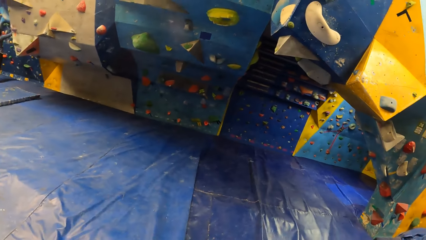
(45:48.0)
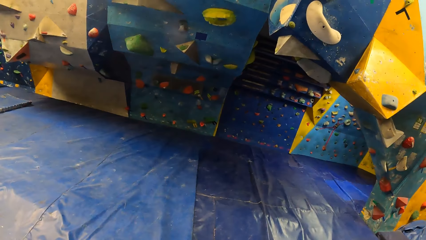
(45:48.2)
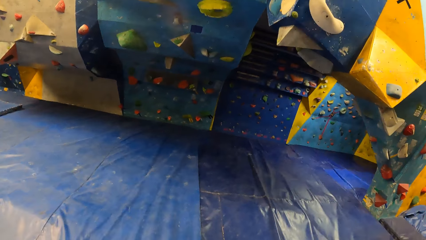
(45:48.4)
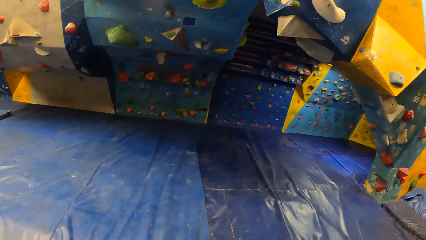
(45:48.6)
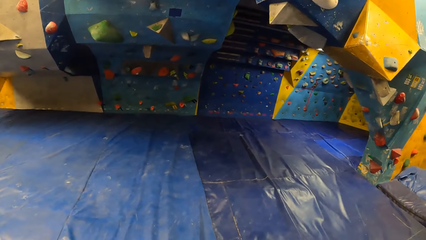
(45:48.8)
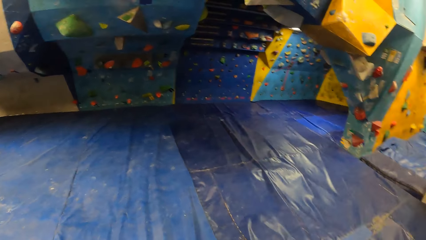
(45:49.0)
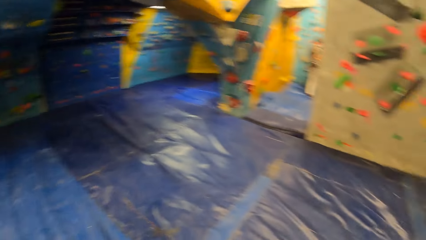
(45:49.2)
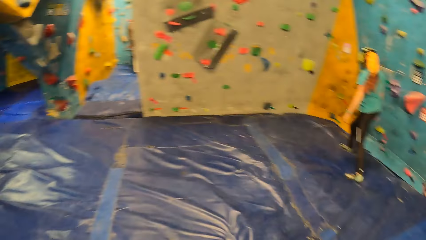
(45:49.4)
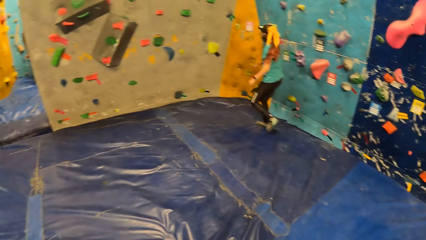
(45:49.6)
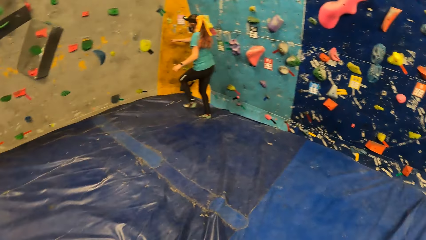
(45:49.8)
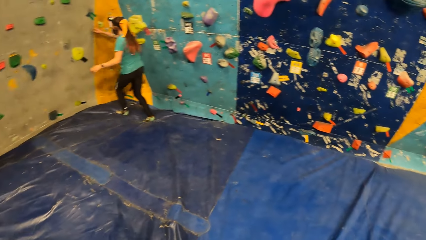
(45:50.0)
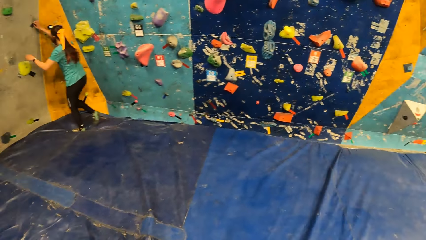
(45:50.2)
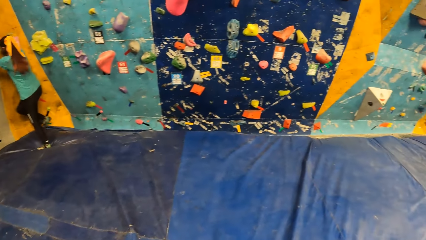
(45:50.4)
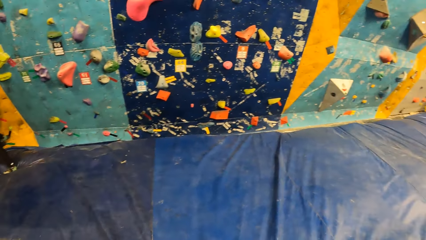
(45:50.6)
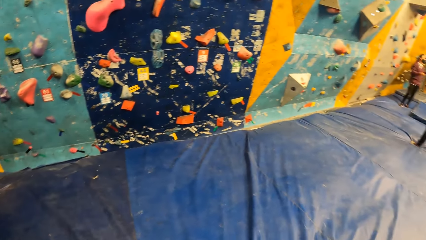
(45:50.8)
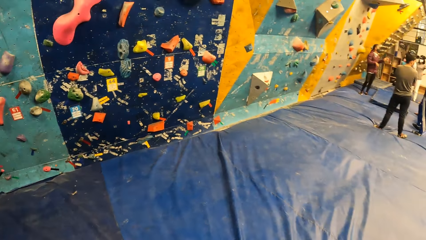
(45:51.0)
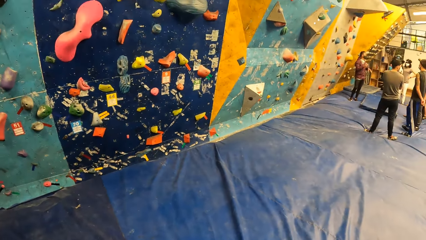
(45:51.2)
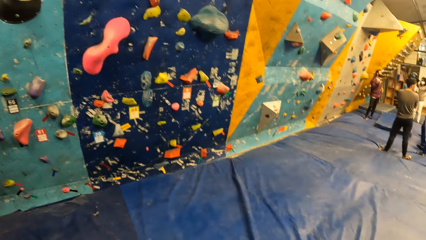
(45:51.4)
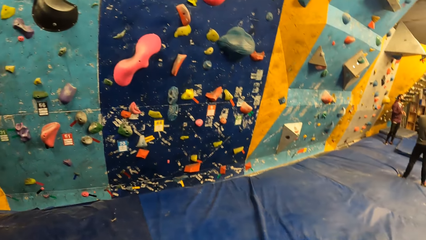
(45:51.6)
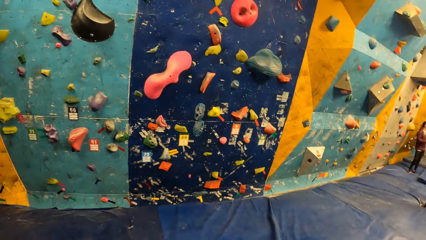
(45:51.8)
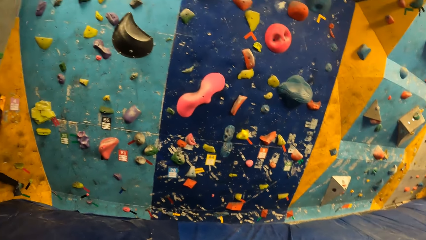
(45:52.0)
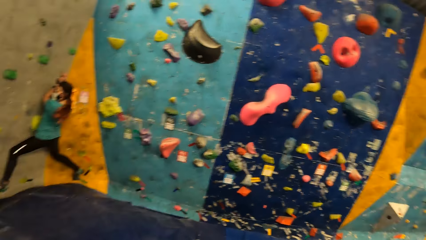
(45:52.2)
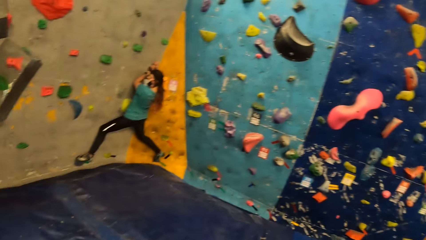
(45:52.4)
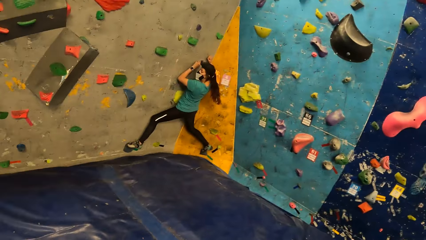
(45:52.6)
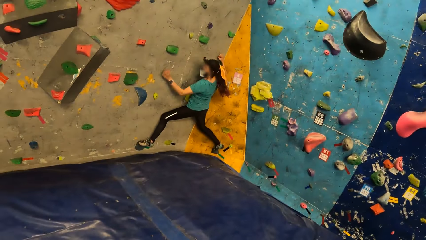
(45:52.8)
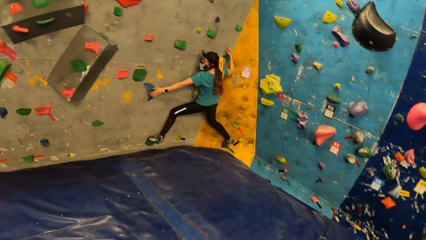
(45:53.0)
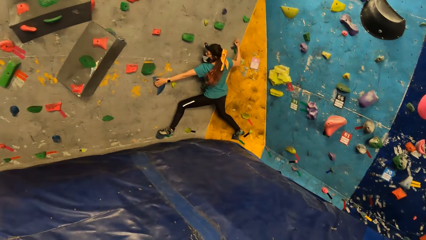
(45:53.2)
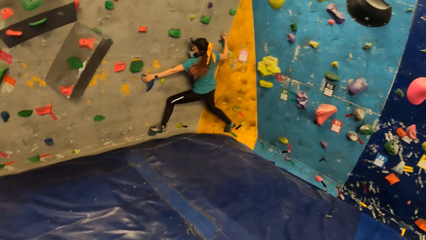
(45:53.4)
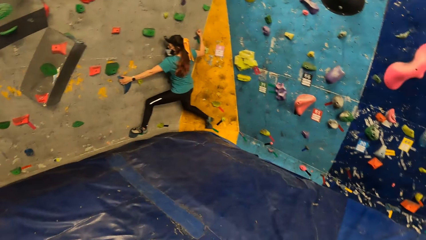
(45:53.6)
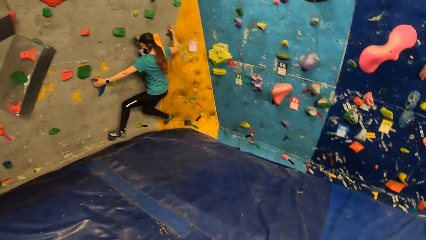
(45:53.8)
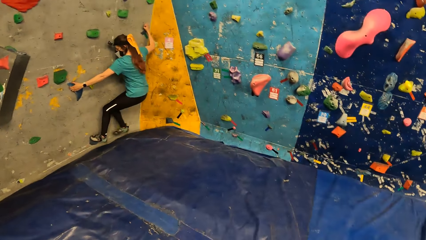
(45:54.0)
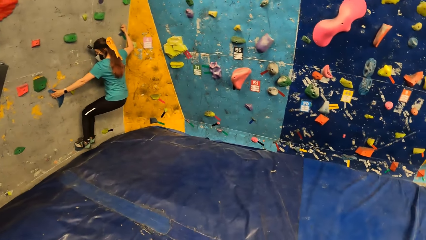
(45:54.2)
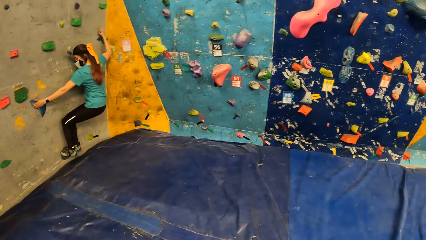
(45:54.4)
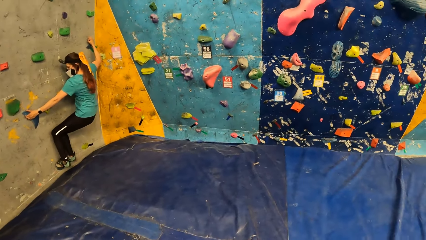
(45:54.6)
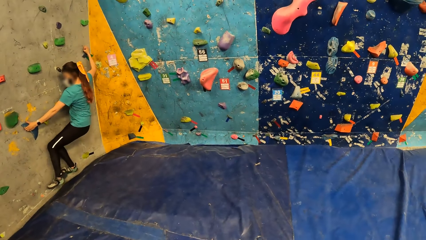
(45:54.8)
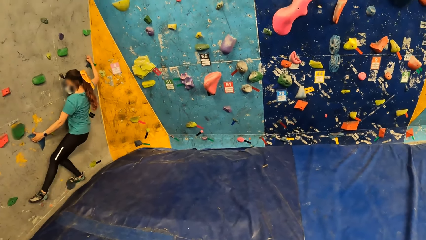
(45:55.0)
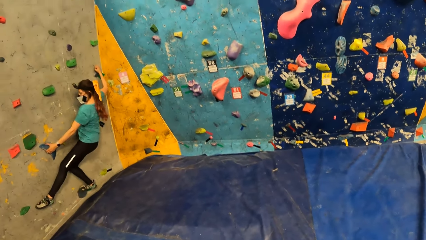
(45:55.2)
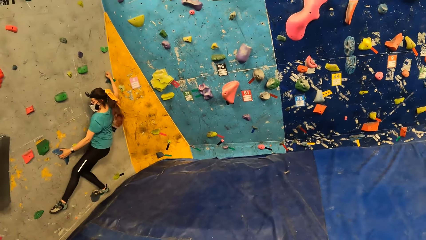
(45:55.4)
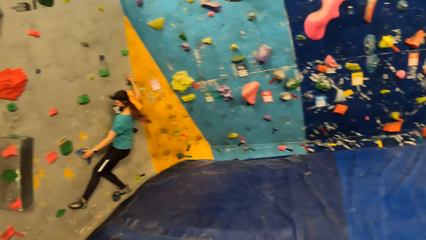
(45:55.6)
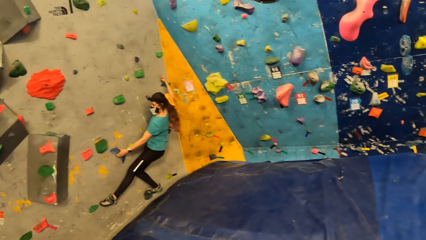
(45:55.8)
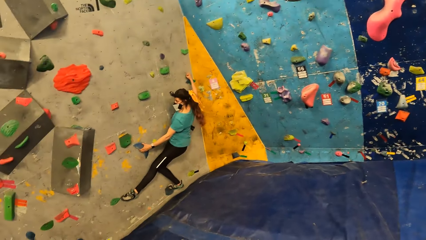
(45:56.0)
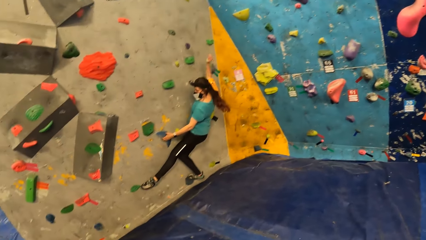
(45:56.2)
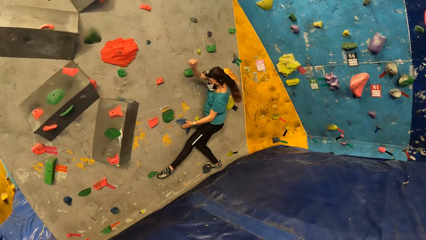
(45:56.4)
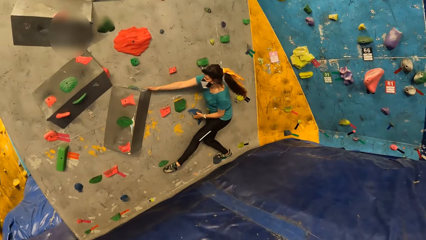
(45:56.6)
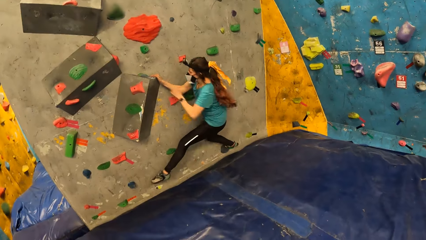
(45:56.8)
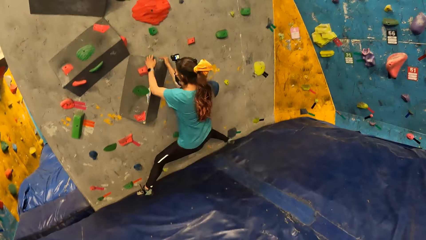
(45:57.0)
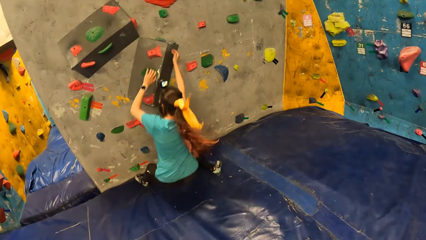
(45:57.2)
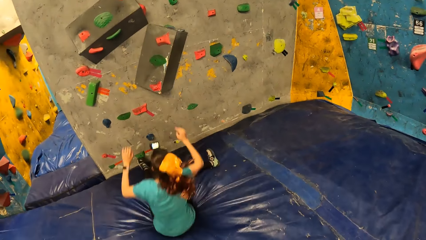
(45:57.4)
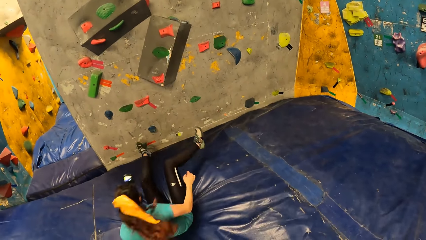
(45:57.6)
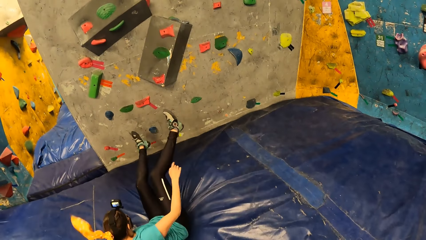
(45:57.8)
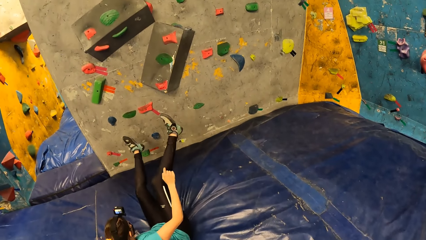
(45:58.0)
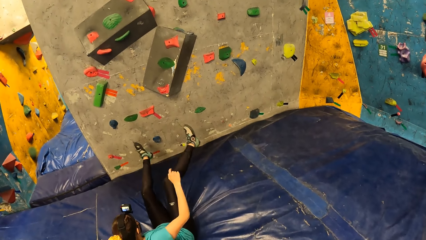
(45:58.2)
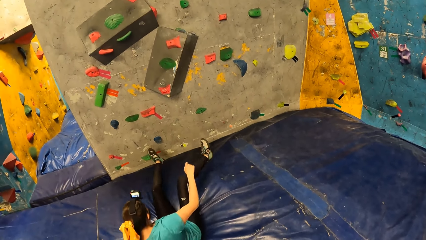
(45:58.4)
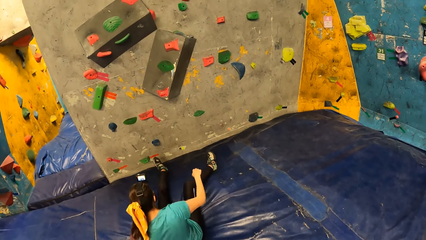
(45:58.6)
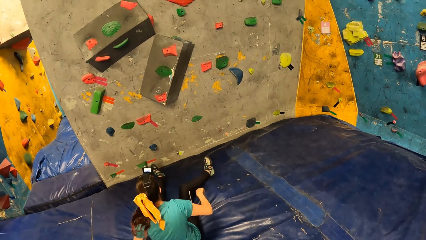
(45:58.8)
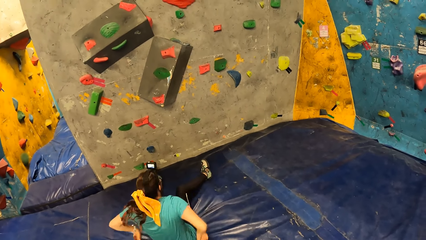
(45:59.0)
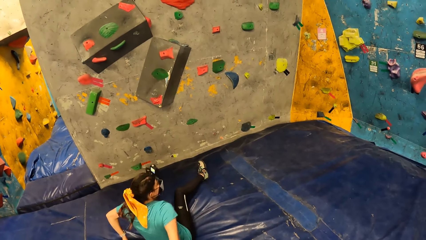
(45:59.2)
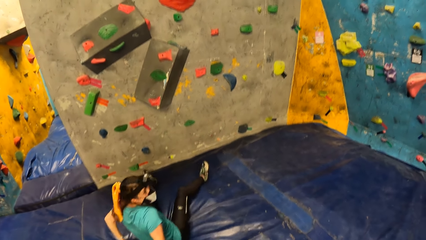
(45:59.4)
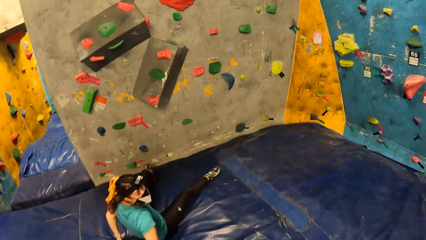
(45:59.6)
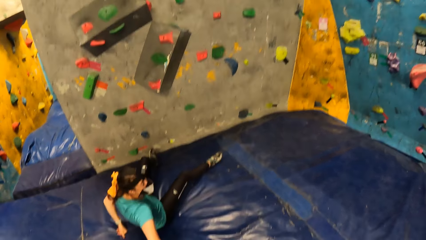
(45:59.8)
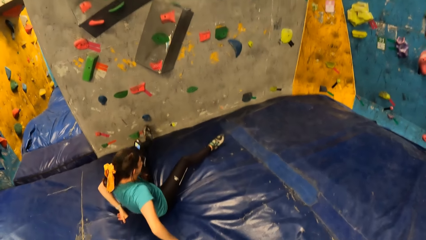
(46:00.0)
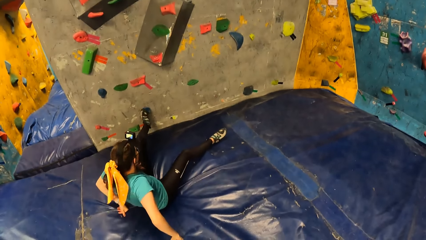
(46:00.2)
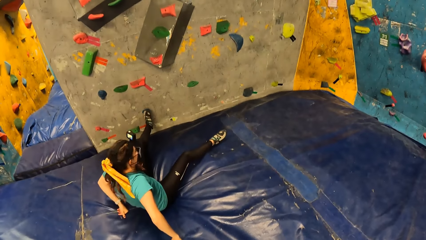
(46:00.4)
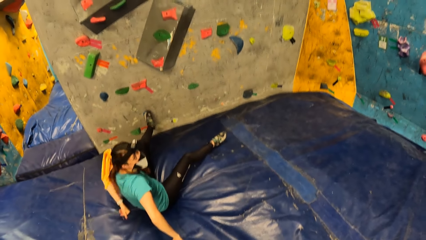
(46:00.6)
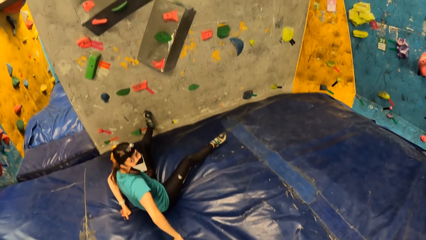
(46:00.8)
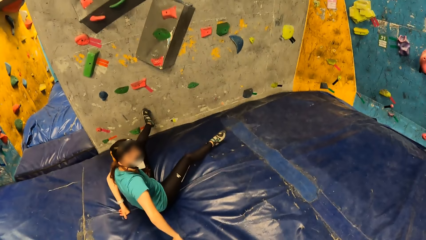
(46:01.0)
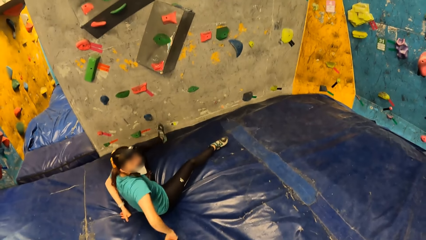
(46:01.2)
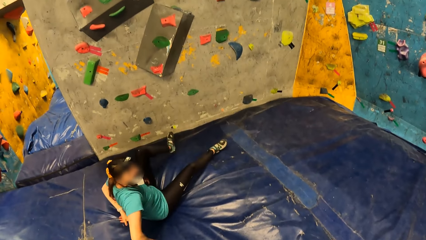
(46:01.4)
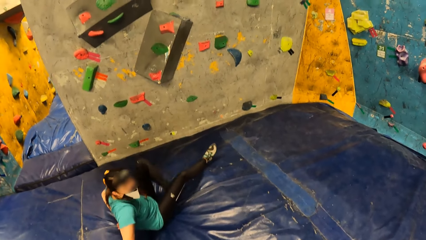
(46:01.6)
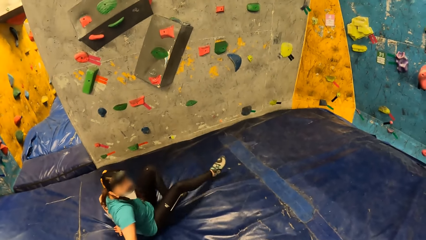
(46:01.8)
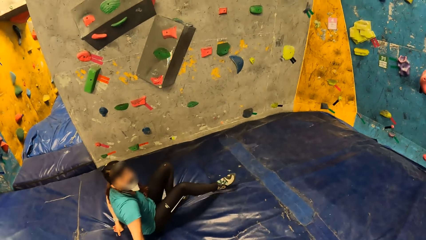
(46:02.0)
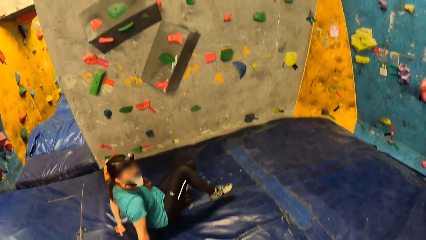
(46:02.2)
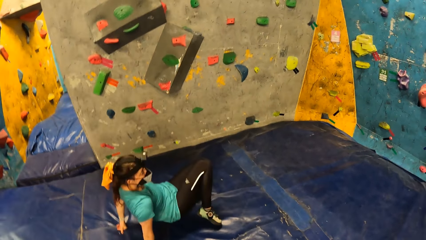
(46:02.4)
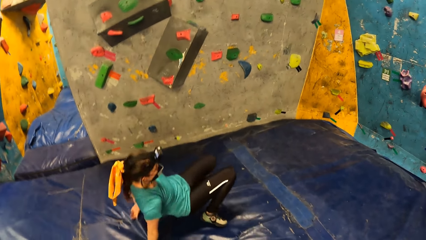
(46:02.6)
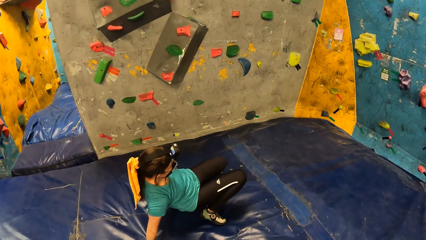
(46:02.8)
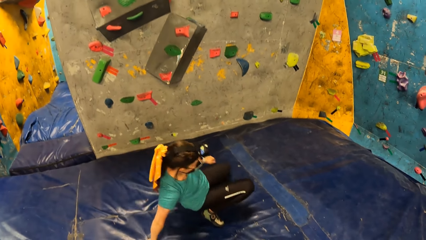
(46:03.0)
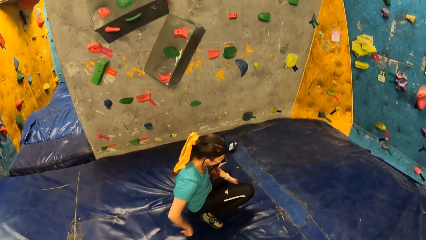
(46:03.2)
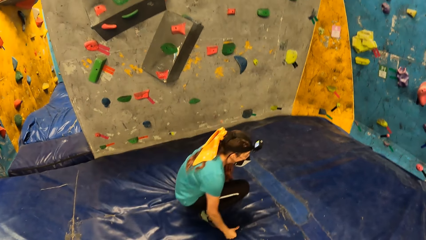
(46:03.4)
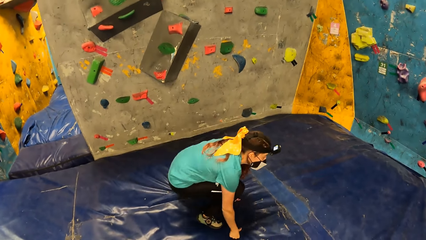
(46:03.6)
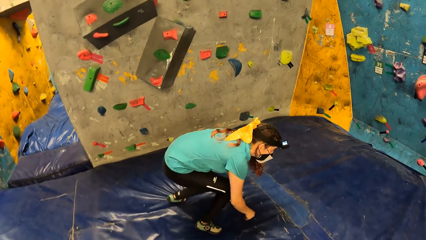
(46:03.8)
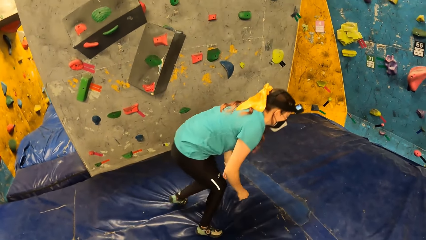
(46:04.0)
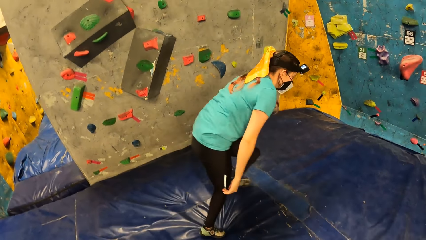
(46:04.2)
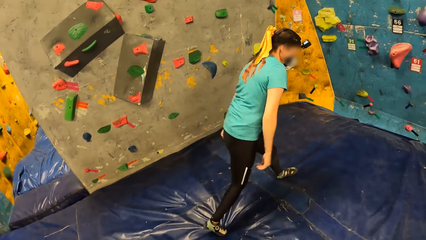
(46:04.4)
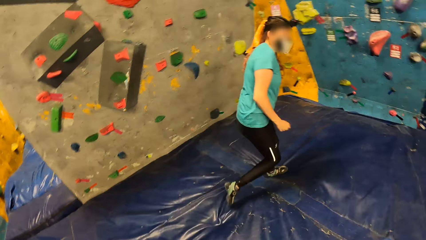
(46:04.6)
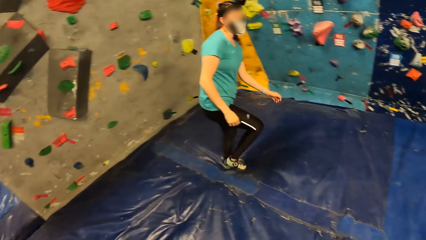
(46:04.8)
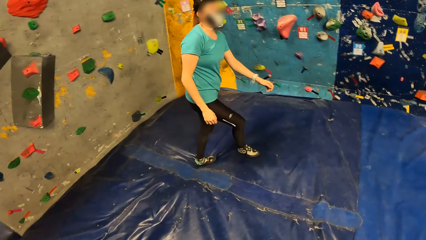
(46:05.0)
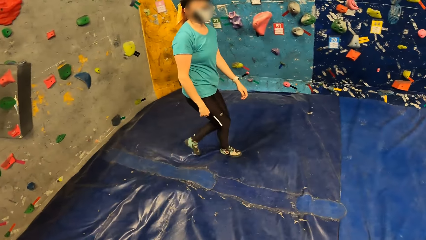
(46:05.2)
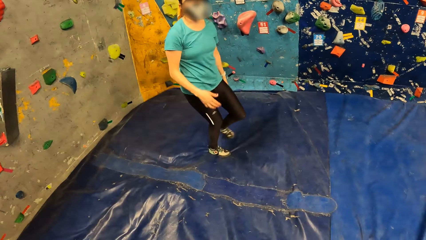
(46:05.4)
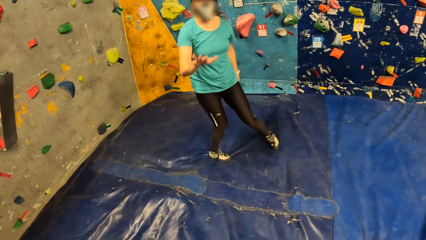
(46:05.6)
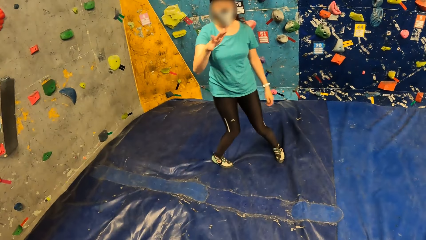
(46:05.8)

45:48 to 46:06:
A woman climbs a climbing wall with both hands. The woman drops to the crash pad from the climbing wall. The camera wearer converses with the woman. The woman drops to the crash pad from the climbing wall.
